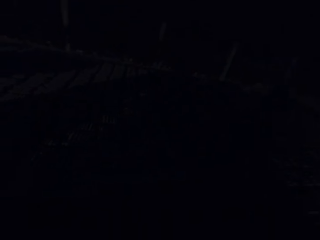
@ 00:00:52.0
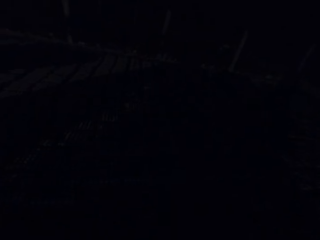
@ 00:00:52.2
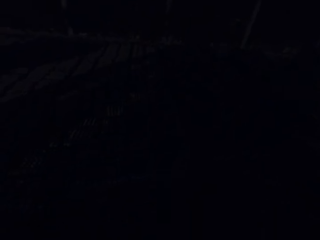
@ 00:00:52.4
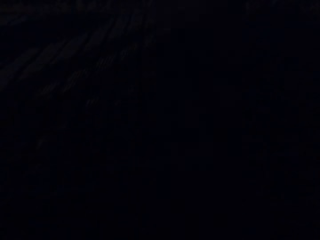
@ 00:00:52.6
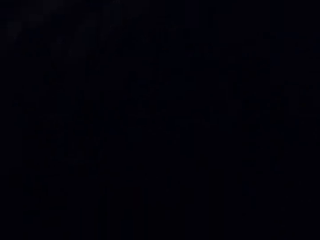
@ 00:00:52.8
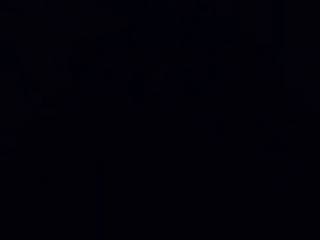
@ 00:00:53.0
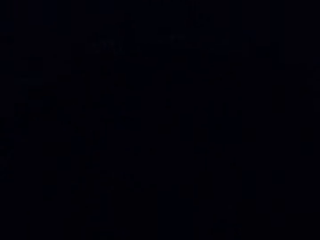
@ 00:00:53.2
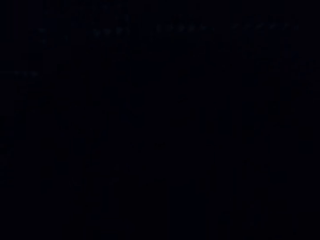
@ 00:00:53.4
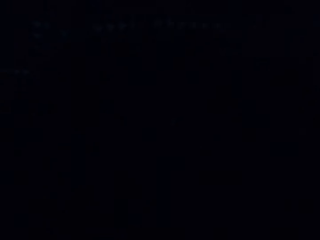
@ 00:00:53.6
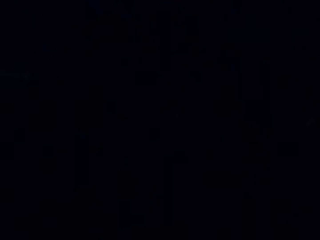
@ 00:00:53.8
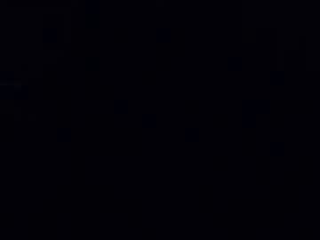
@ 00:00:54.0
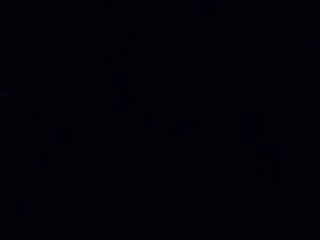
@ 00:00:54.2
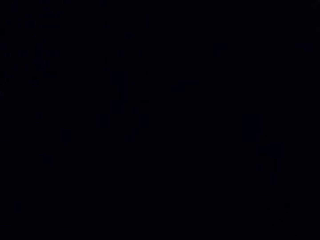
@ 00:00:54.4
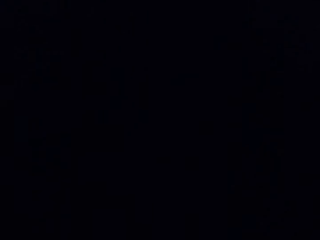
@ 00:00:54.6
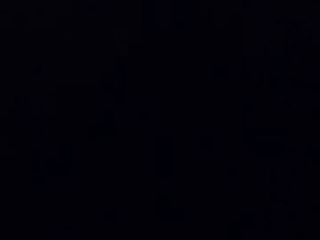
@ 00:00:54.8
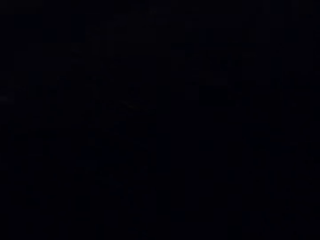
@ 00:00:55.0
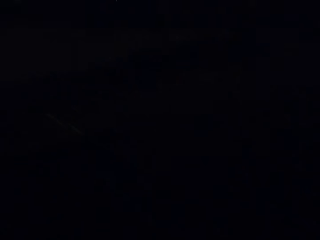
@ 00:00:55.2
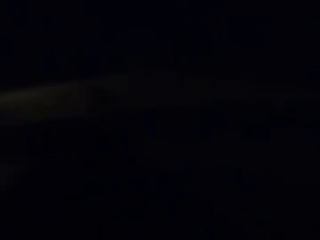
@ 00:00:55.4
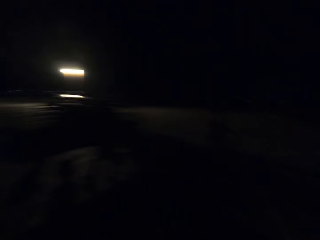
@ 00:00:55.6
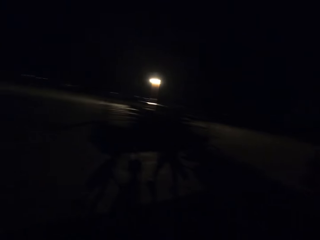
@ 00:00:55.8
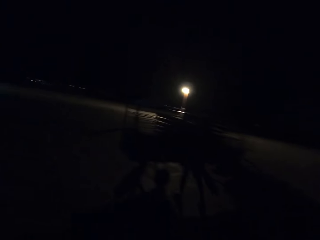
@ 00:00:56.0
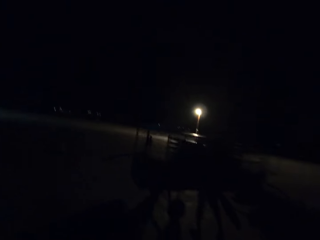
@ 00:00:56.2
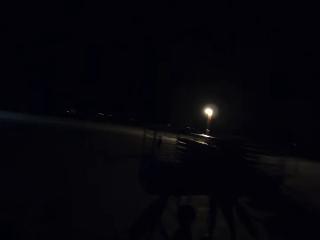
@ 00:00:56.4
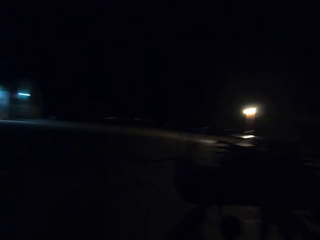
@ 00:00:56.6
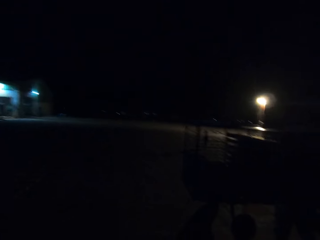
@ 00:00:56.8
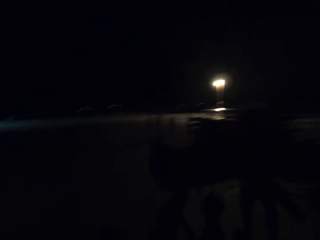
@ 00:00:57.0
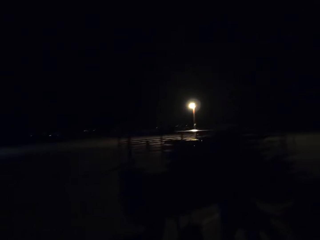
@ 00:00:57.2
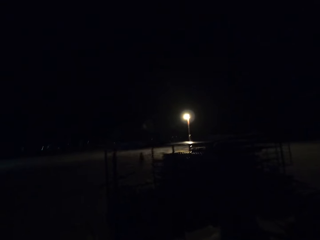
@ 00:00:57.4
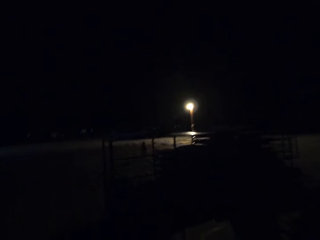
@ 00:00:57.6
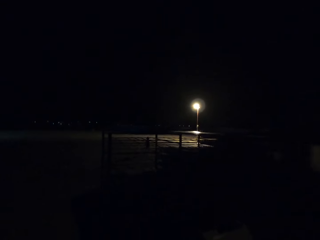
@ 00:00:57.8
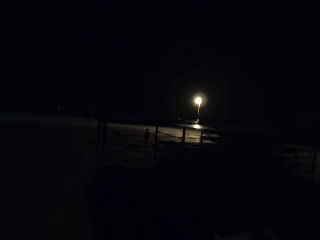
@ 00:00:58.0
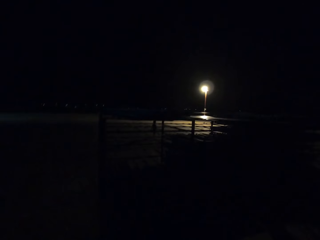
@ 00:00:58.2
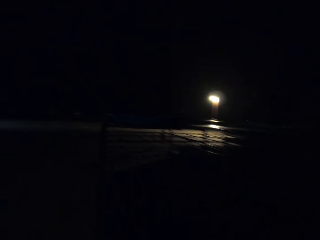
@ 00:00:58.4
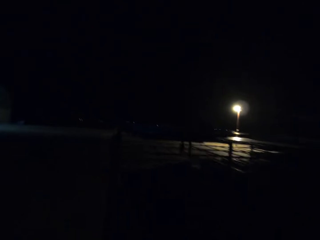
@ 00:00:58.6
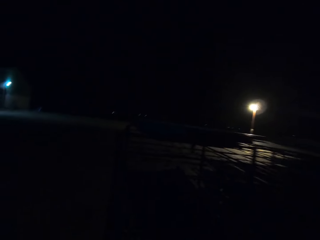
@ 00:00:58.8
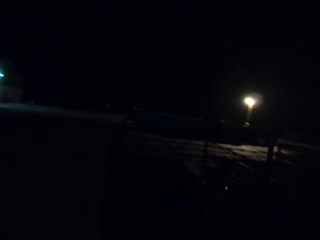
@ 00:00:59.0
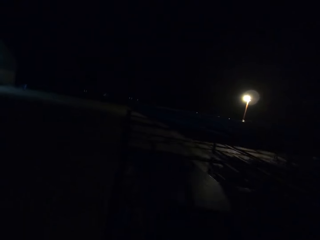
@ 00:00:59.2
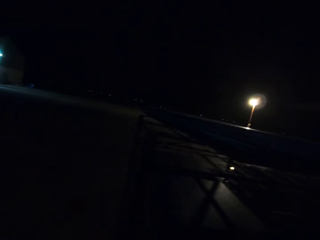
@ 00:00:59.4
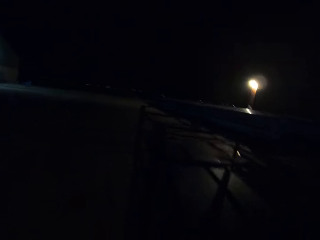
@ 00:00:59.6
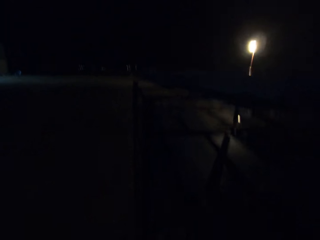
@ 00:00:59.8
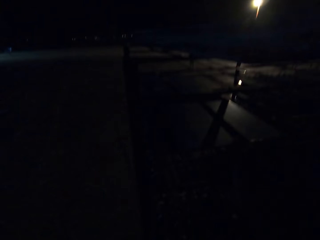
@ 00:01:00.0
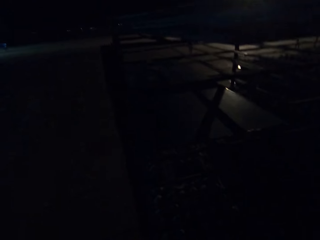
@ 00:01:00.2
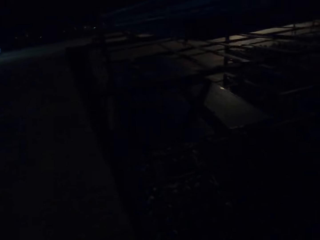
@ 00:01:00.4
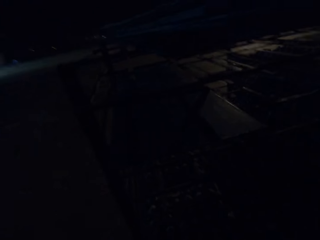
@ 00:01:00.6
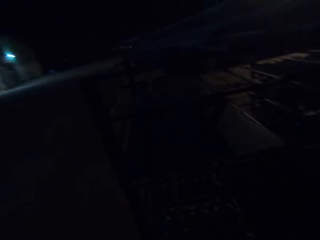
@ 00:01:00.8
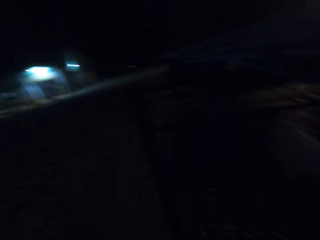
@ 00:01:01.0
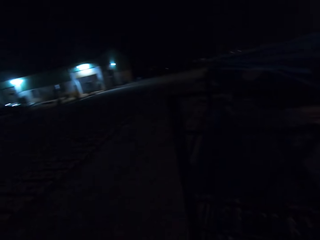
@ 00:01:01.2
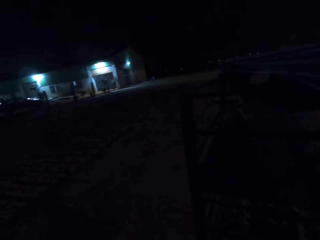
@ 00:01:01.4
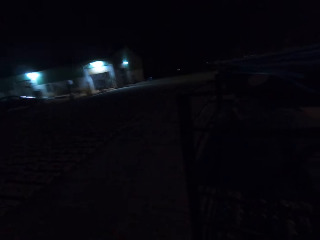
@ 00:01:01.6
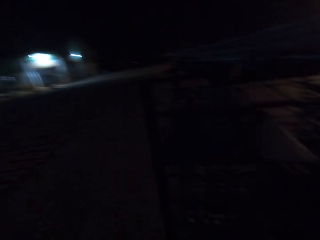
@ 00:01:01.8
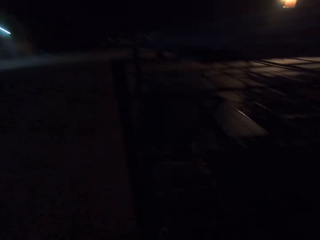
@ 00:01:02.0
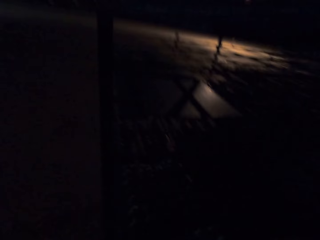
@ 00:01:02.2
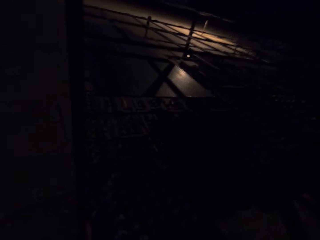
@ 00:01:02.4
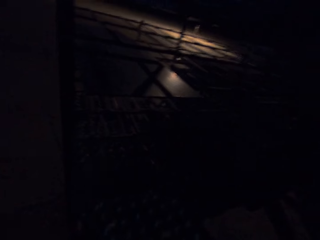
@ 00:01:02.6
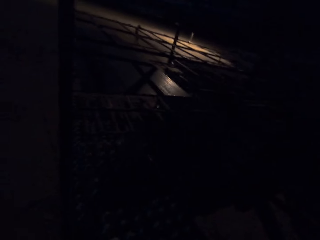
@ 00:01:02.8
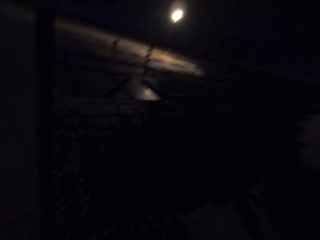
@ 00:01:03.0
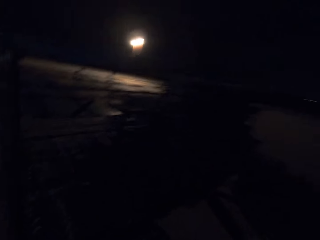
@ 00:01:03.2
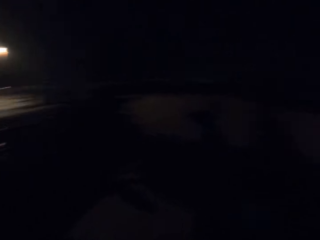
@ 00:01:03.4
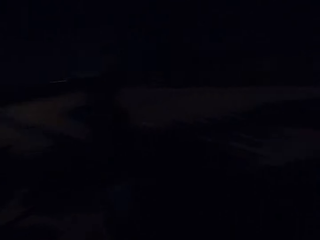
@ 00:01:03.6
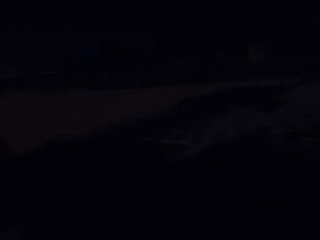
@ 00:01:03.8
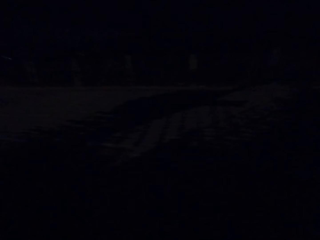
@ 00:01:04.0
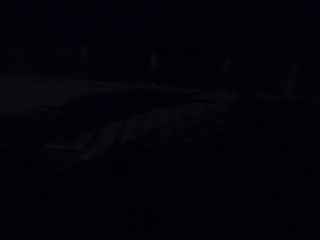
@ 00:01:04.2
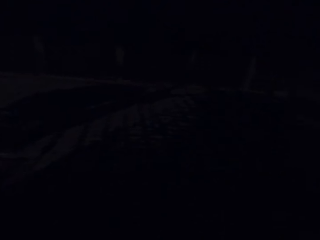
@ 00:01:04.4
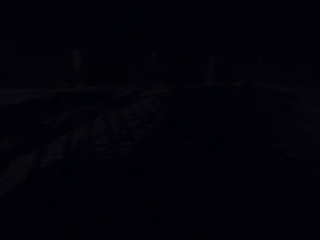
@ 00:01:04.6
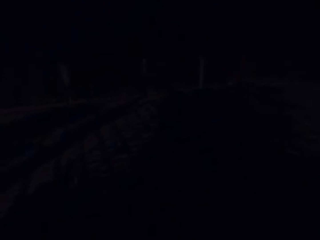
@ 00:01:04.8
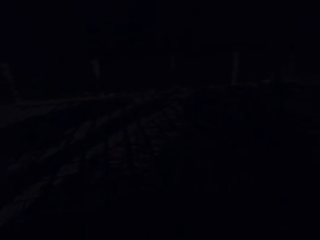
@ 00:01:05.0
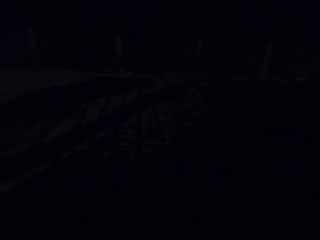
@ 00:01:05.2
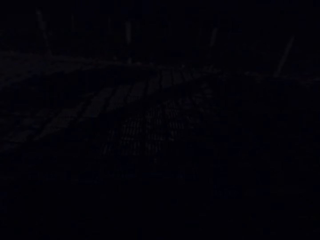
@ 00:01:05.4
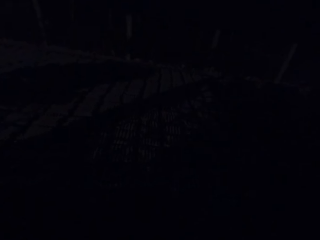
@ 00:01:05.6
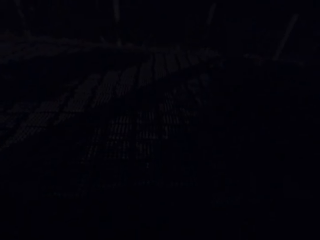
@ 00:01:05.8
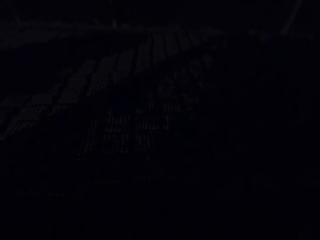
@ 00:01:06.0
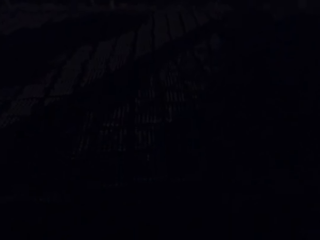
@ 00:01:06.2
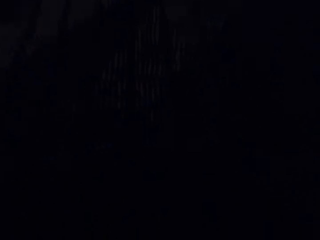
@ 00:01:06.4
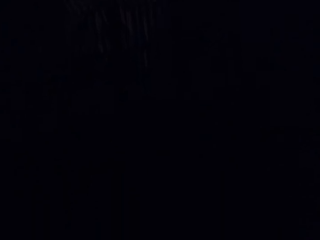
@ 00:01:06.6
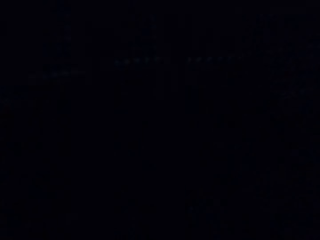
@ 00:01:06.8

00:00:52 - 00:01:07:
The camera wearer lays egg crates on the ground with the tray in his hands. The man carries the tray from the shelf with his hands. The camera wearer walks towards something. He places the tray in his hands on the shelf. He drags the tray from the shelf with his right hand. He carries the tray from the shelf with his hands. He converses with the man.

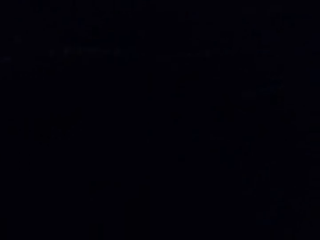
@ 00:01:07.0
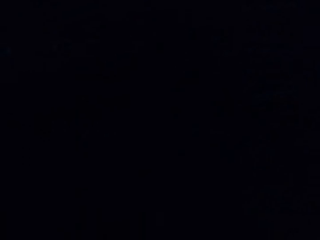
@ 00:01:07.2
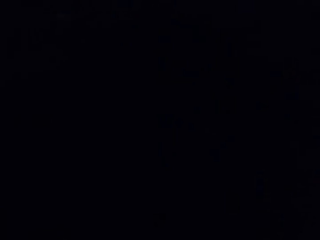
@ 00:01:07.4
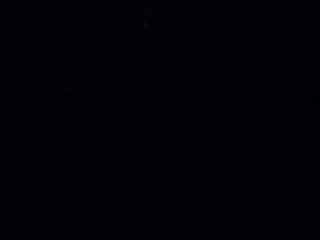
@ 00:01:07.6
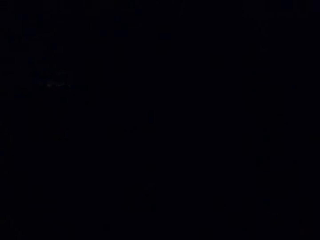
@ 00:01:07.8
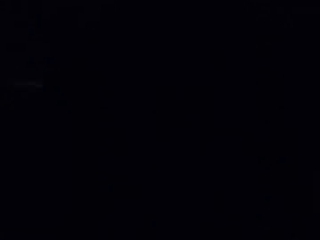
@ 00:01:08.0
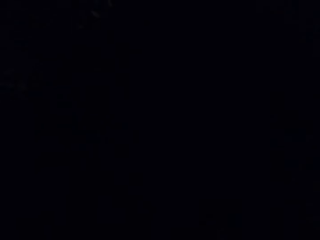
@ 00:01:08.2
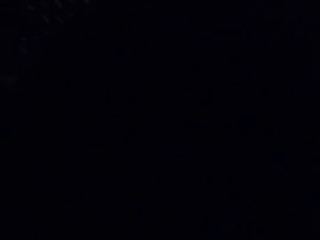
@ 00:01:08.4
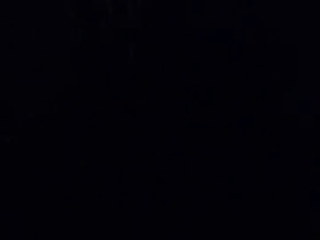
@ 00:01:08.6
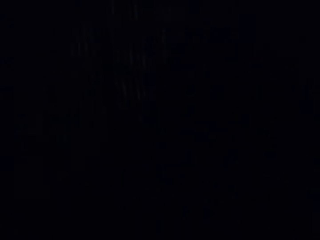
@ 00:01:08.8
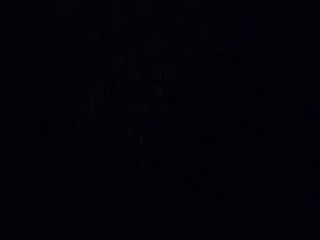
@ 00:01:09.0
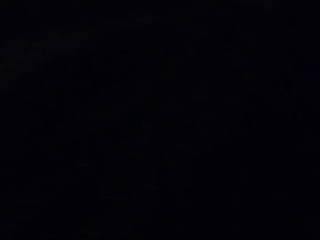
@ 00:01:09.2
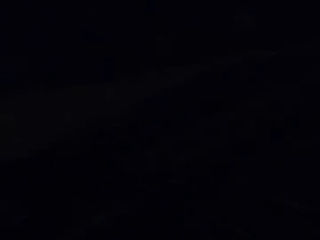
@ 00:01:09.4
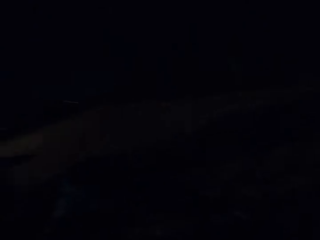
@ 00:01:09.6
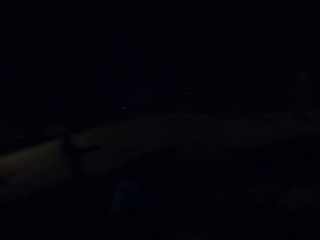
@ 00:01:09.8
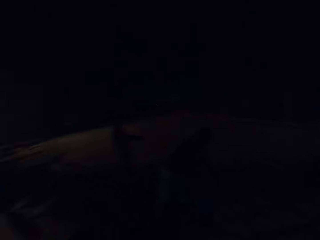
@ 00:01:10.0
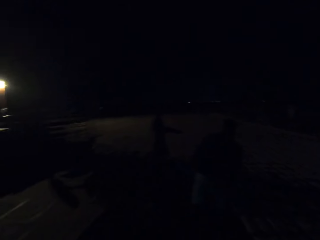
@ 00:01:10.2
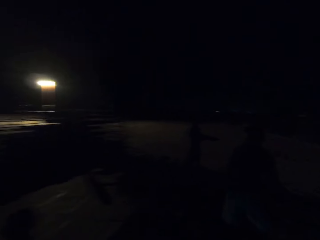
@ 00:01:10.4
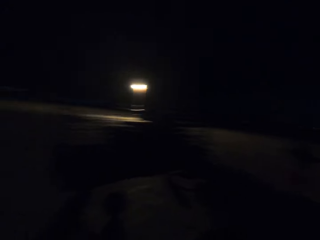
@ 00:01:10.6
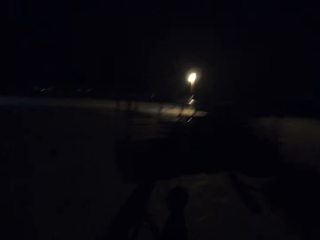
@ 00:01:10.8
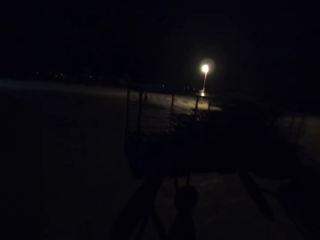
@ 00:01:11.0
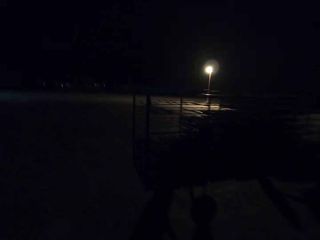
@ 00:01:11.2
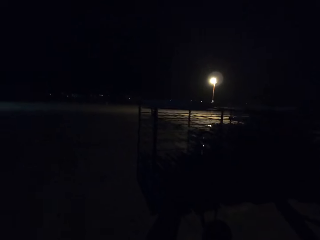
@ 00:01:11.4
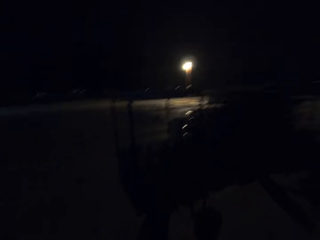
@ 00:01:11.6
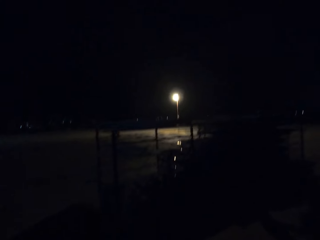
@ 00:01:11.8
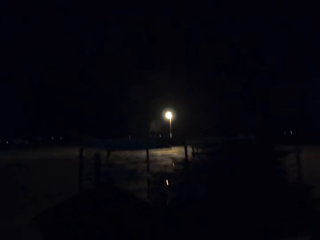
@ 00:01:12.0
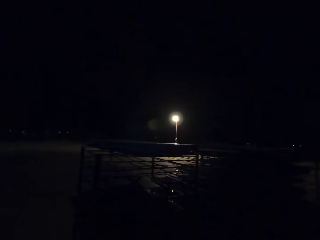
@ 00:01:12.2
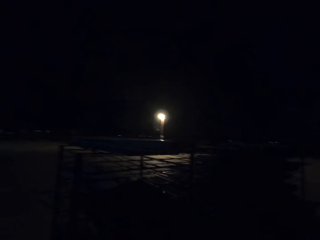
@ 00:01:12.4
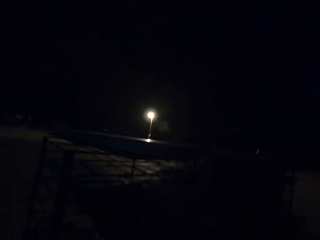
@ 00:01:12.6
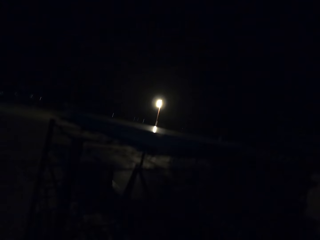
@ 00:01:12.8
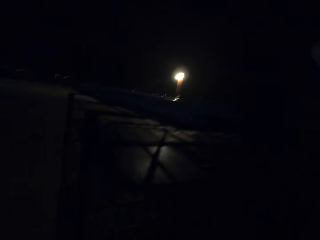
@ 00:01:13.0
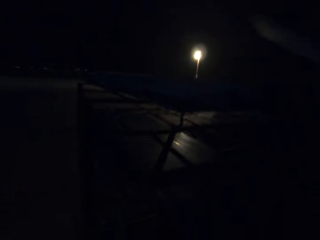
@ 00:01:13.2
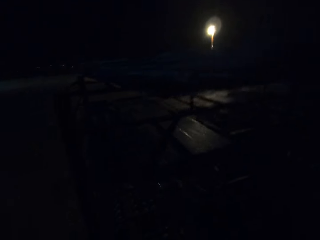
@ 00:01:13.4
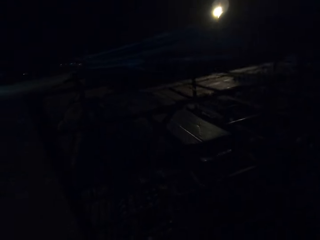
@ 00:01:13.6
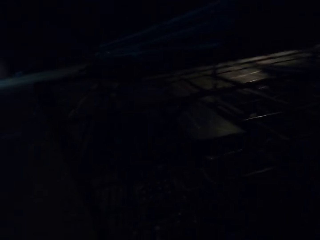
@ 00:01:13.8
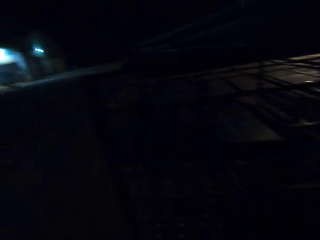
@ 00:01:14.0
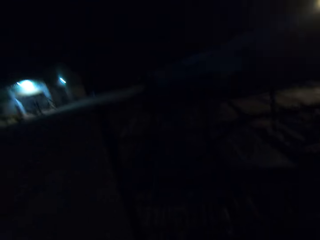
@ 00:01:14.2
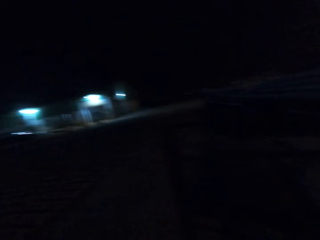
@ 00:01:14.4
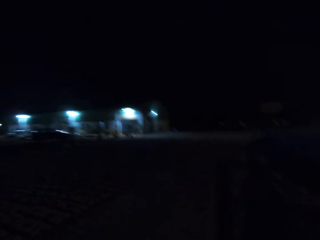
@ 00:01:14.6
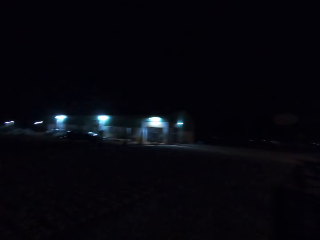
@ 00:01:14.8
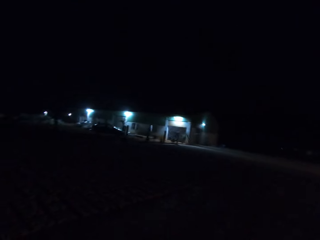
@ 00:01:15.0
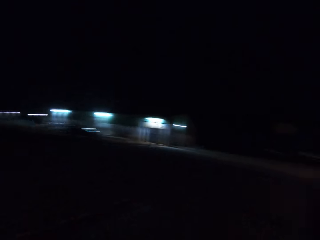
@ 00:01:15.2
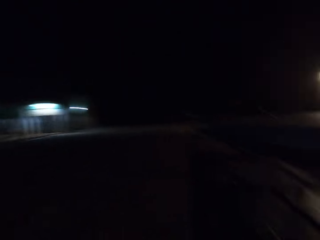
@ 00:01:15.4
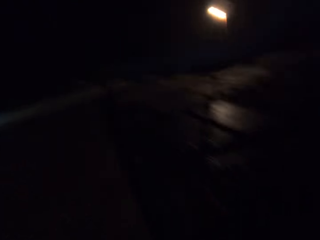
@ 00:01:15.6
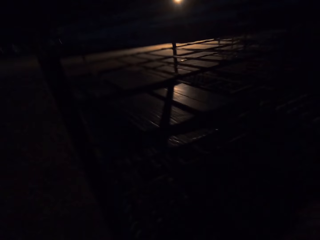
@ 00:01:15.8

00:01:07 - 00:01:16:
The camera wearer lays egg crates on the ground with the tray in his hands. The woman holds the tray in her hands. The camera wearer walks towards something. He places the tray in his hands on the shelf. He holds something with his hand.
